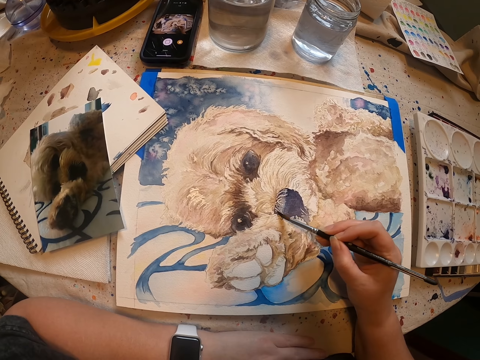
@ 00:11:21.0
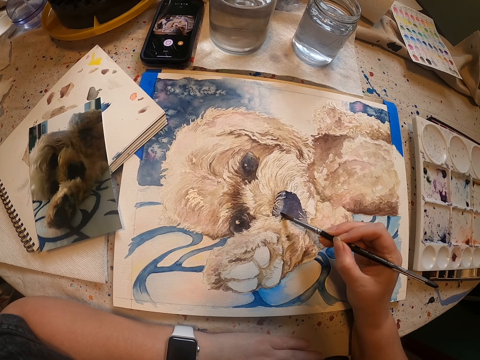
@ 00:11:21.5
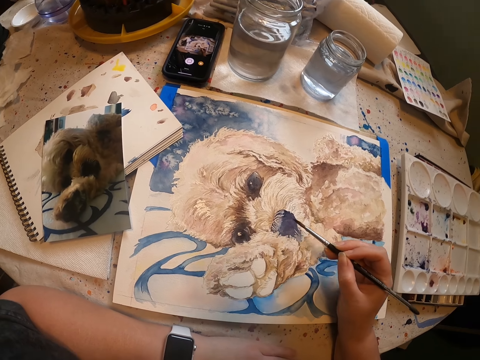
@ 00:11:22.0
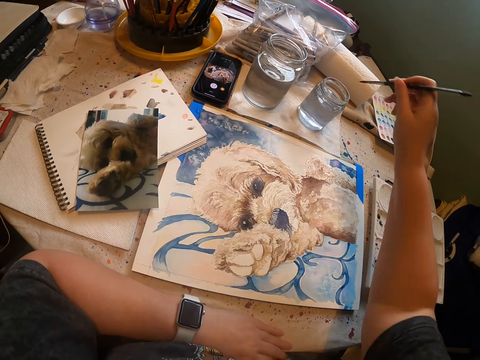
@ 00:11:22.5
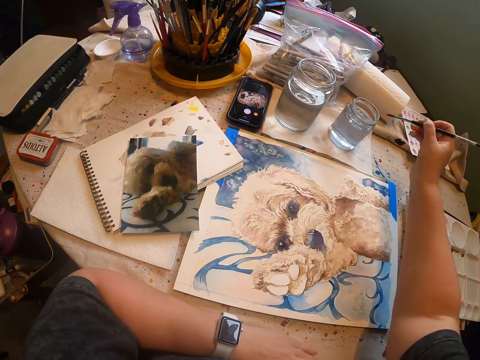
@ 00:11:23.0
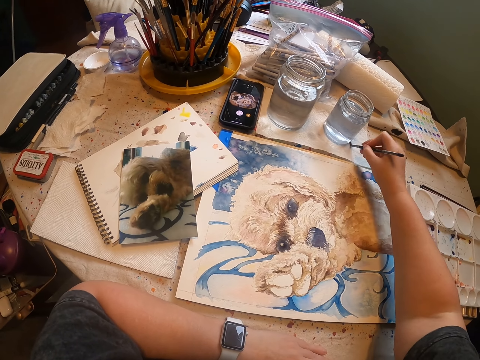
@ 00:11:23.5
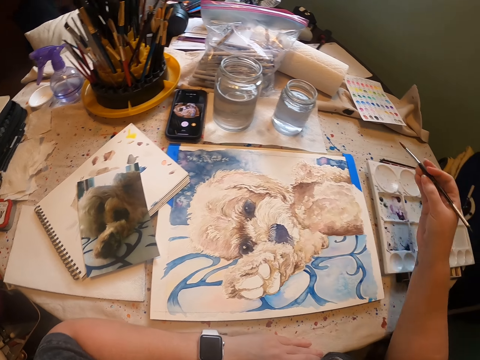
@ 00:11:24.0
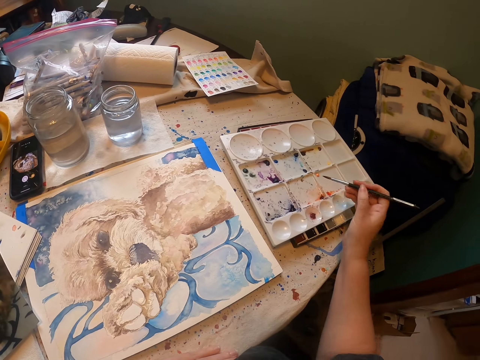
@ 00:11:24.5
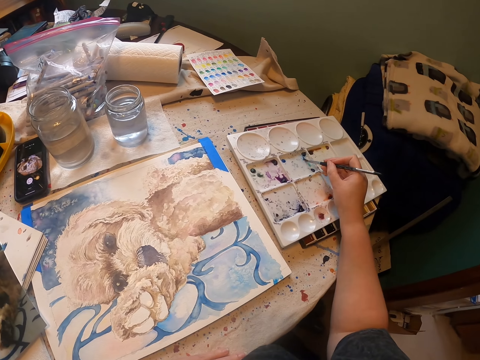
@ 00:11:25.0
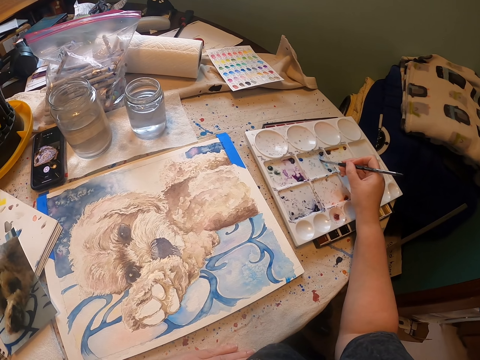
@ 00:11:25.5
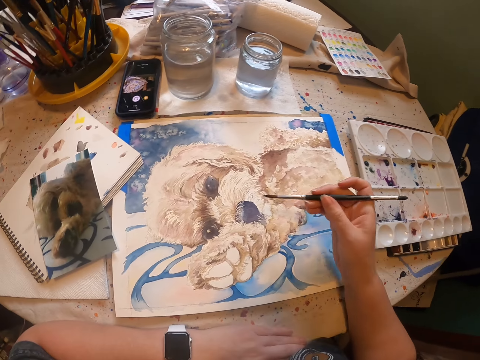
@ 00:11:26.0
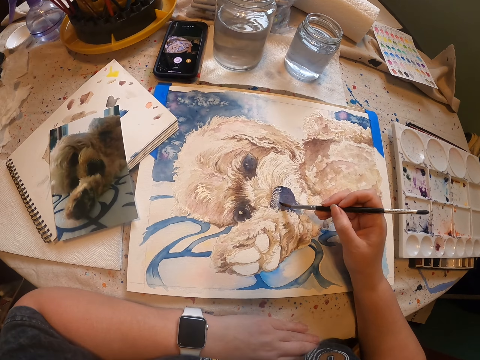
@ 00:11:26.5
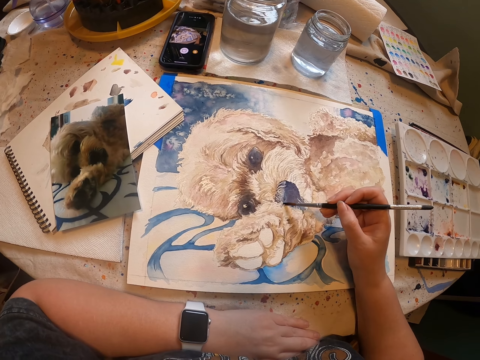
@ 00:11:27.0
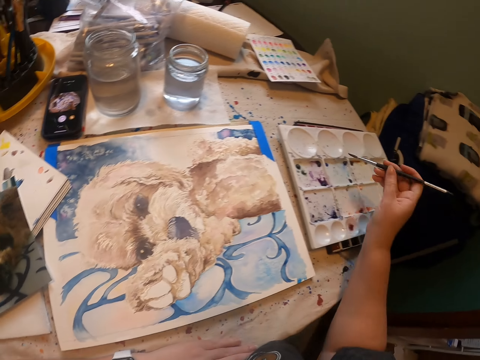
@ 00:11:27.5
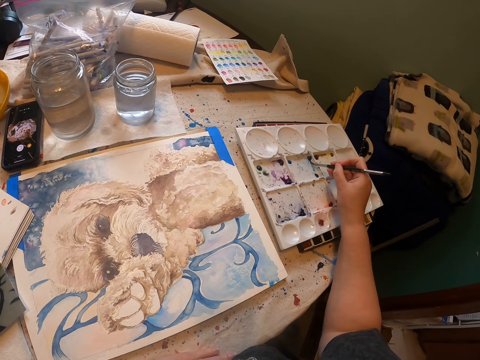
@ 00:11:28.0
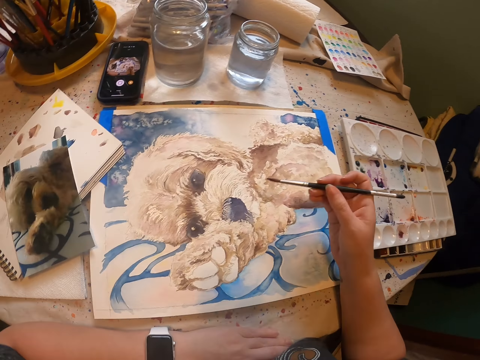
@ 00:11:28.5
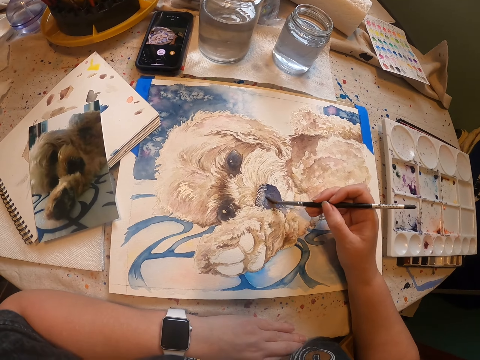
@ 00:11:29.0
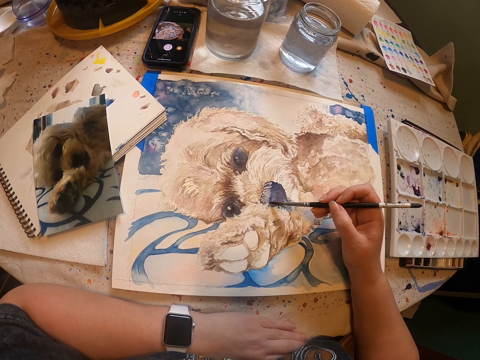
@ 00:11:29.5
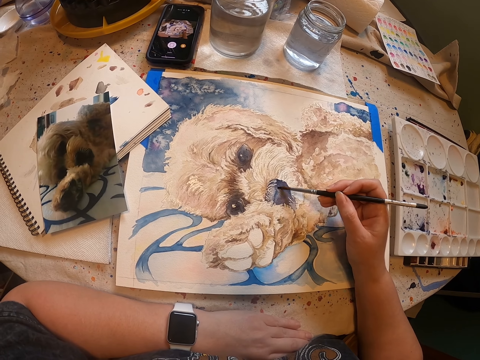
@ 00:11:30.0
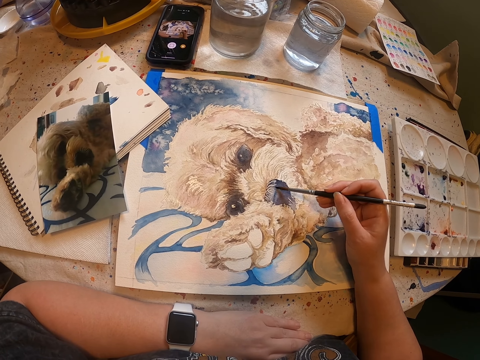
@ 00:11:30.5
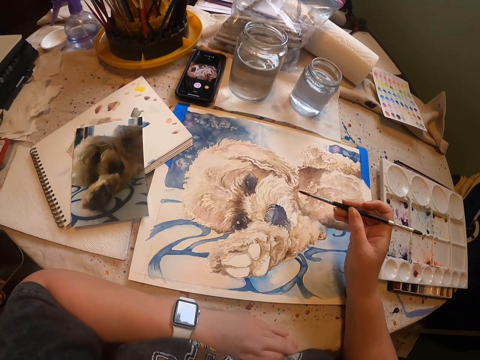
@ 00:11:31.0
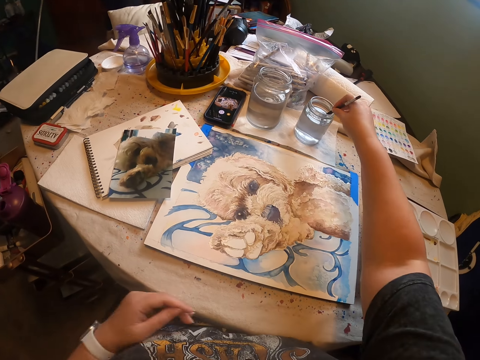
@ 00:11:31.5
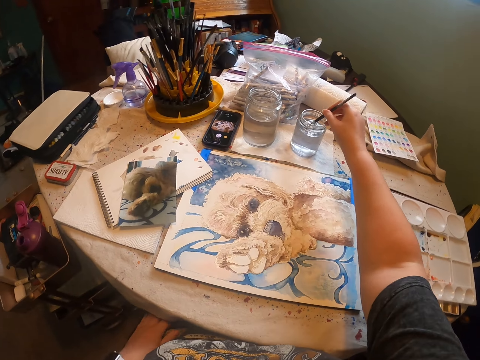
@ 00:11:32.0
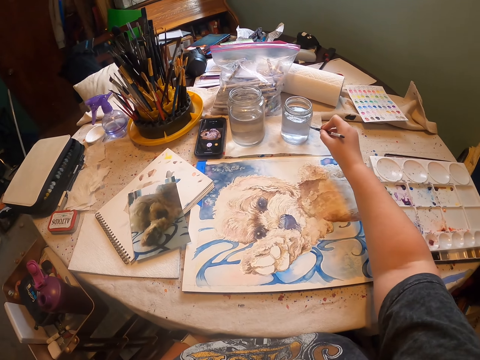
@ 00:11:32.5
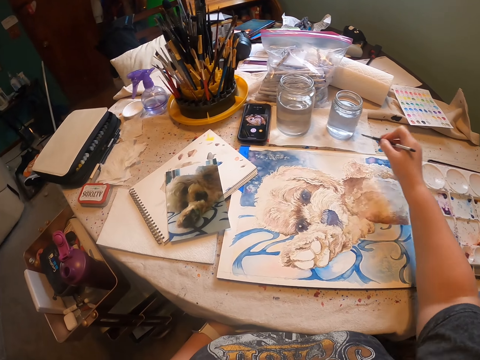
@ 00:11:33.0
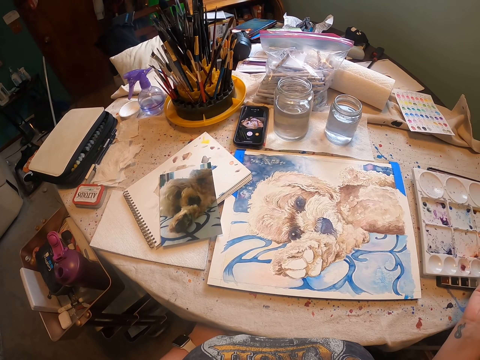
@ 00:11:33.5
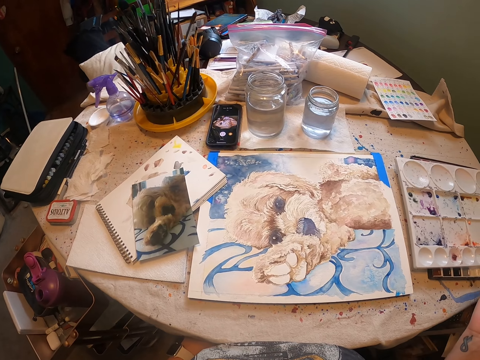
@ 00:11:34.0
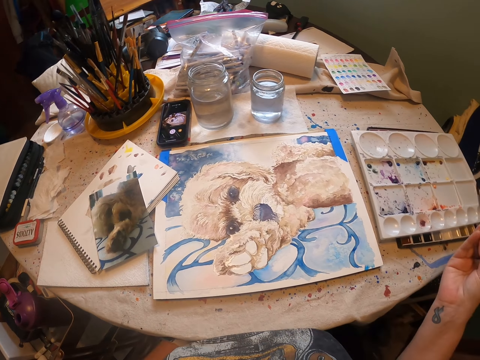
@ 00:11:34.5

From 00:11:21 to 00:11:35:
The camera wearer dips the paint brush or drawing brush in liquid in a can. They wipe excess liquid on a piece of paper. They scoop paint from the painting palette. They rub the drawing brush on the paint tray. They paint a drawing on the piece of paper with the right hand. They decorate the drawing with the drawing brush. They rub the drawing brush on the paint tray. They scoop paint from the painting palette. They paint the drawing on the piece of paper with the right hand. They decorate the drawing with the drawing brush. They dip the paint brush in the liquid in the can. They wipe excess liquid on the piece of paper.

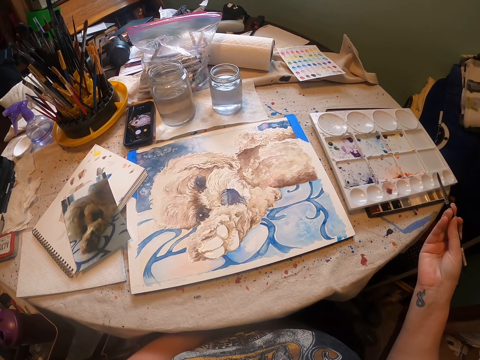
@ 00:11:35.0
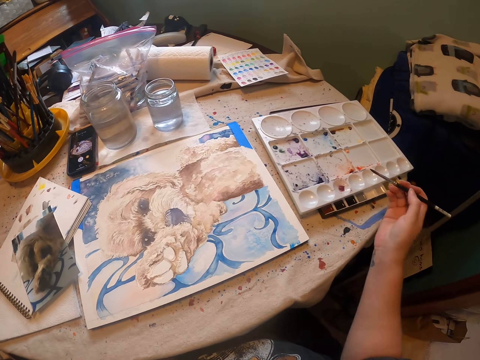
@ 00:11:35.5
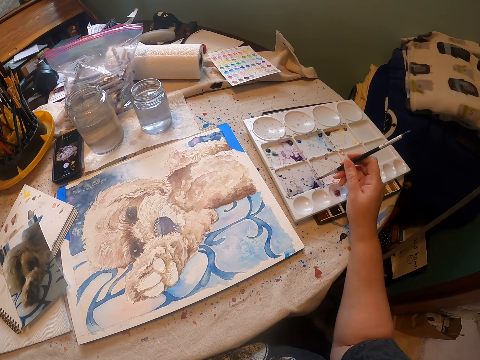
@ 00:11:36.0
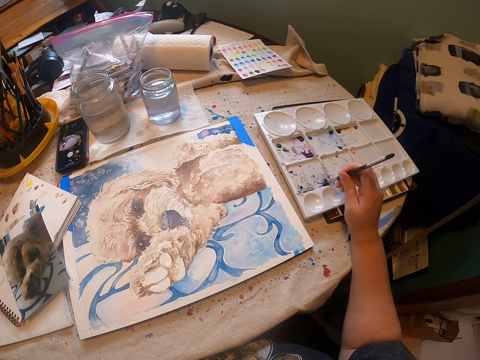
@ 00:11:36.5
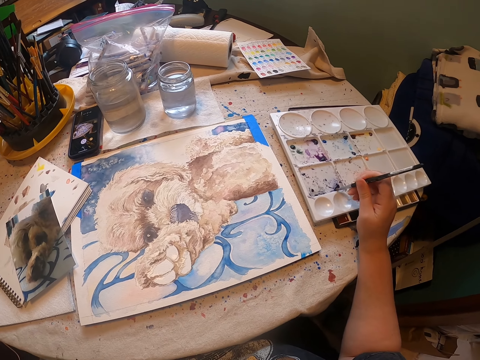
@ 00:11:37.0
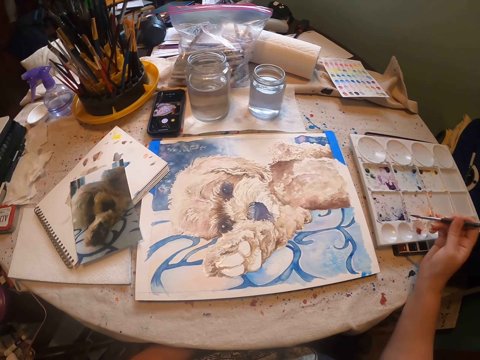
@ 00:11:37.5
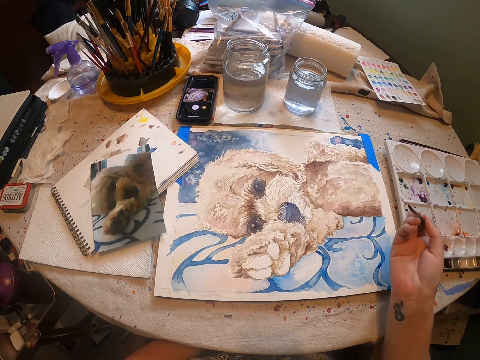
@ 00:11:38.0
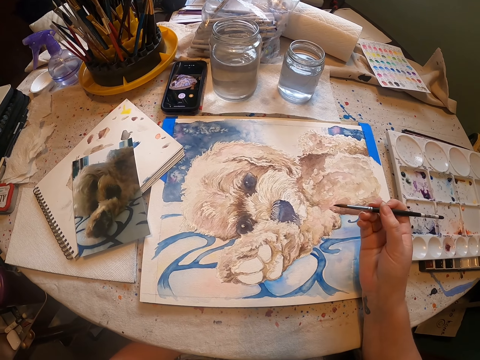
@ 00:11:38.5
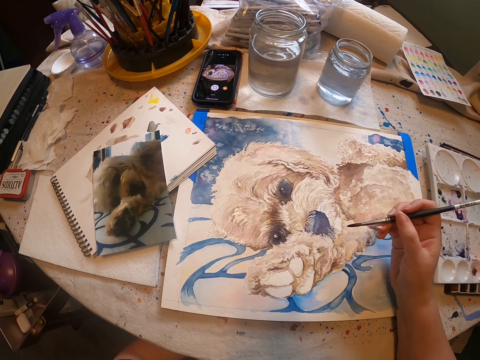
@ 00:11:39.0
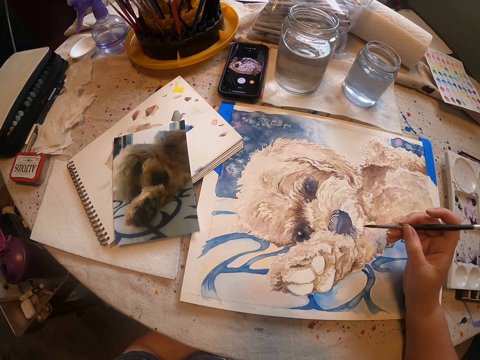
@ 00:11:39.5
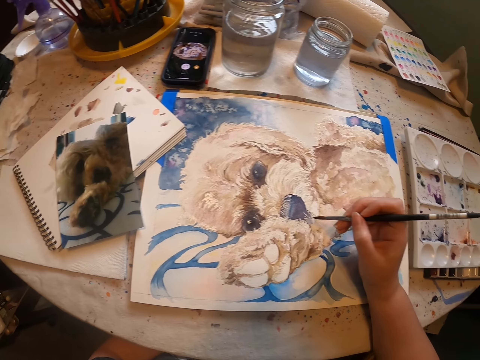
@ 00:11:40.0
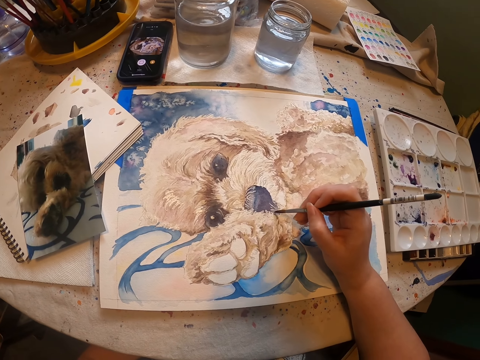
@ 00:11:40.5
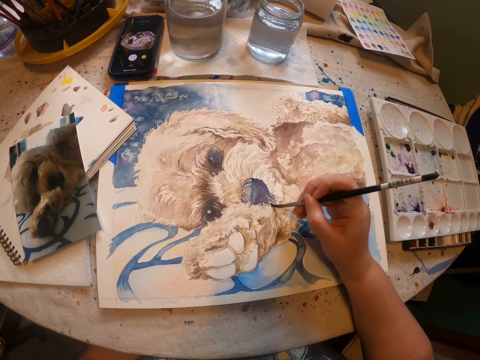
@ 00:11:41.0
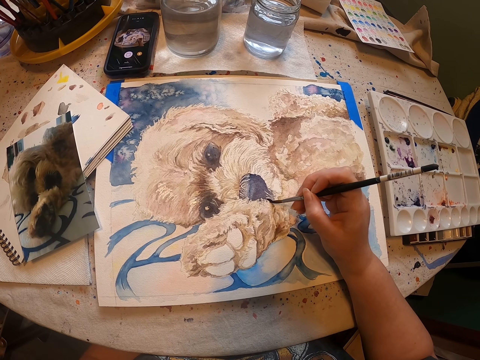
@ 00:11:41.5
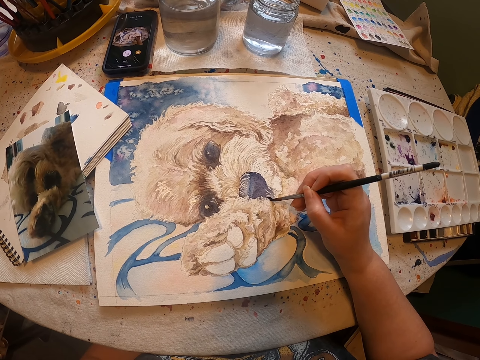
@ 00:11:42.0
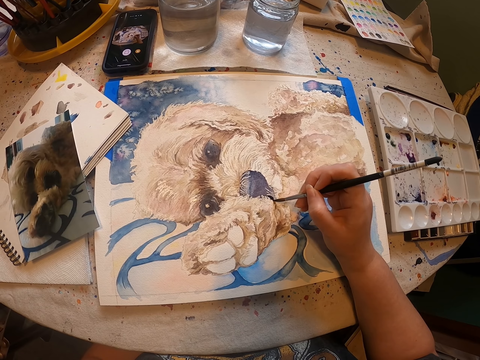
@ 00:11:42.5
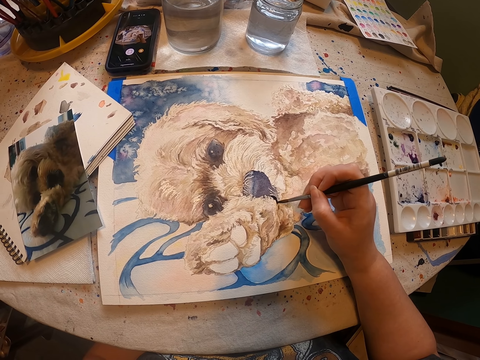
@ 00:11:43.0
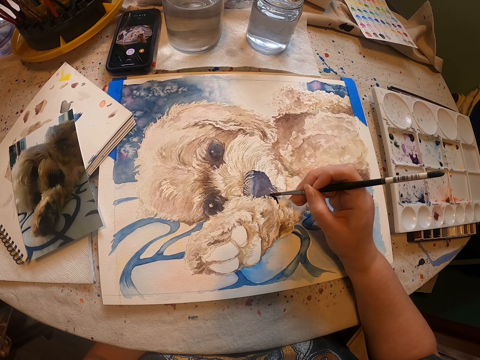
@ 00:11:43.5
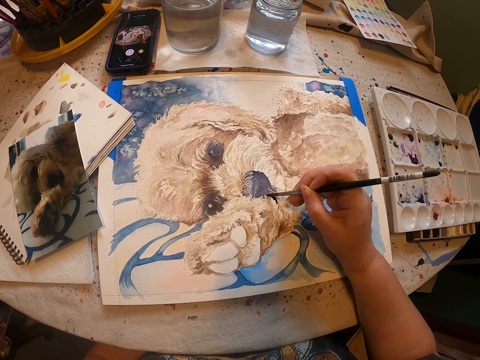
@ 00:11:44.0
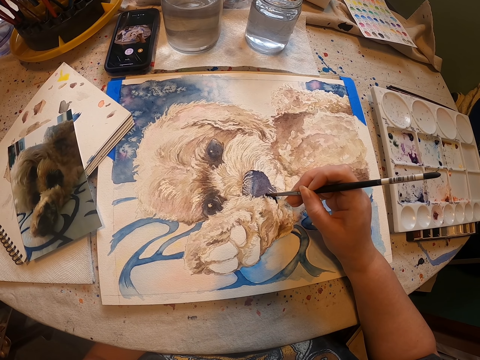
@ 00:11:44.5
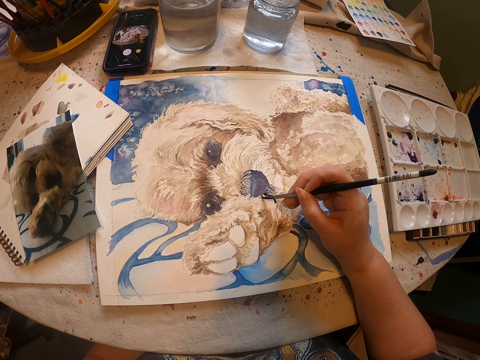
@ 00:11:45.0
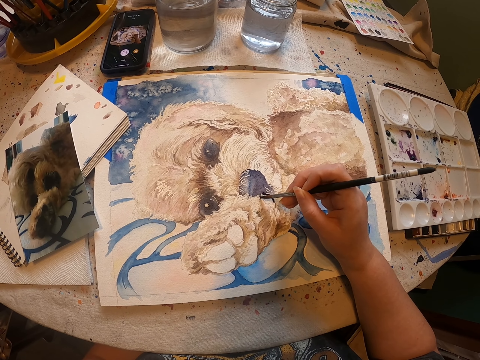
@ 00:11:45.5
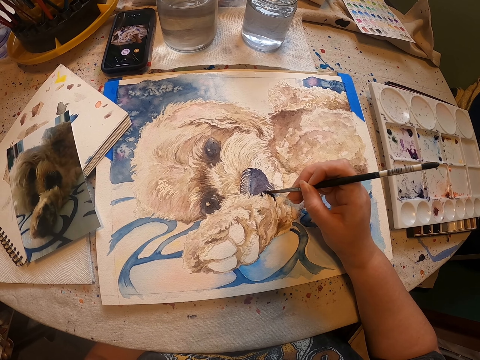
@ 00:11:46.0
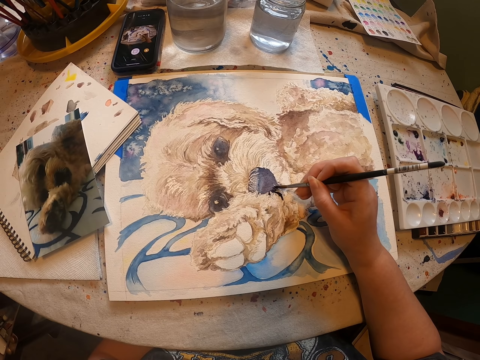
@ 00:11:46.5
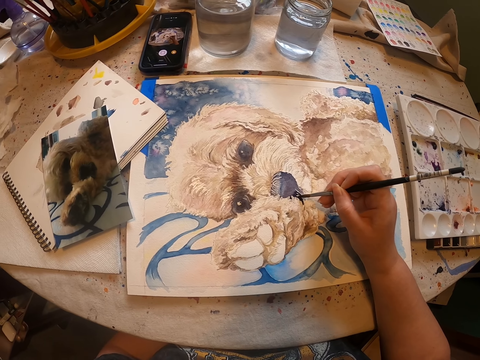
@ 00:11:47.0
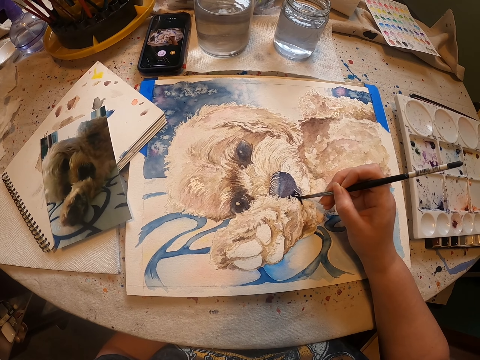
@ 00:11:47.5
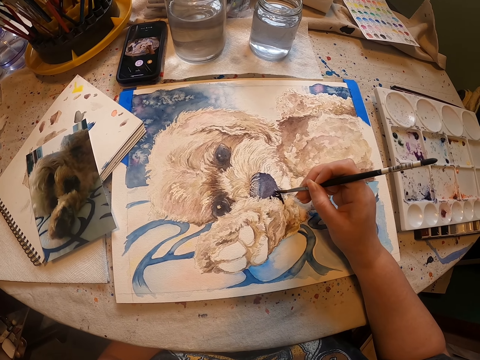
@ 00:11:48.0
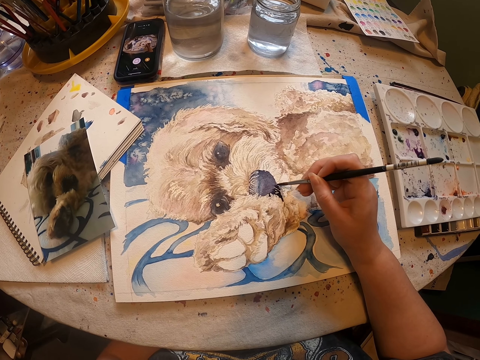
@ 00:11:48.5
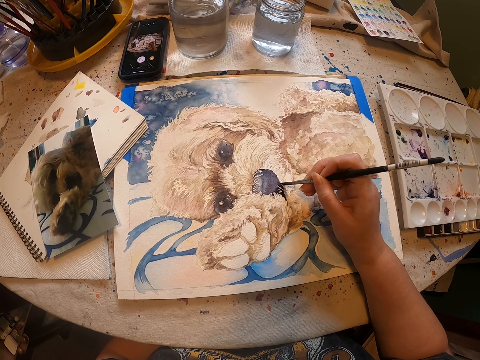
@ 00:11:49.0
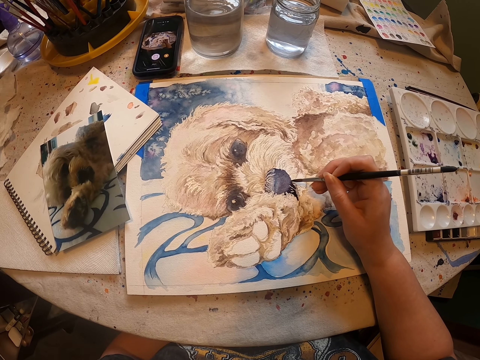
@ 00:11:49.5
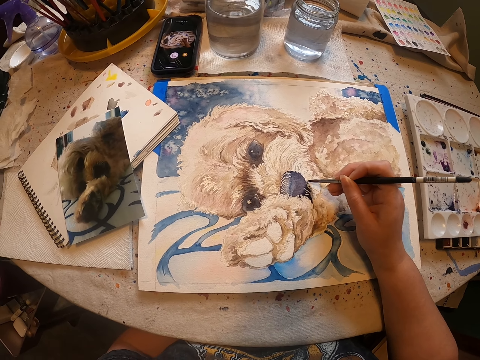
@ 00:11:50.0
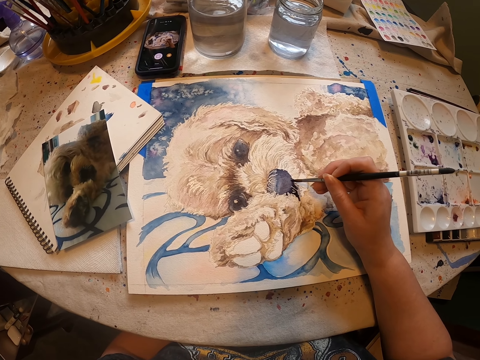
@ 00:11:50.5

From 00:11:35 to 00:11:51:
The camera wearer rubs a drawing brush on the paint tray. They scoop paint from the painting palette. They decorate a drawing with the drawing brush. They paint the drawing on a piece of paper with the right hand.
